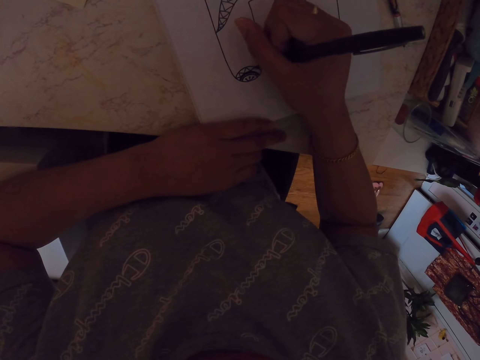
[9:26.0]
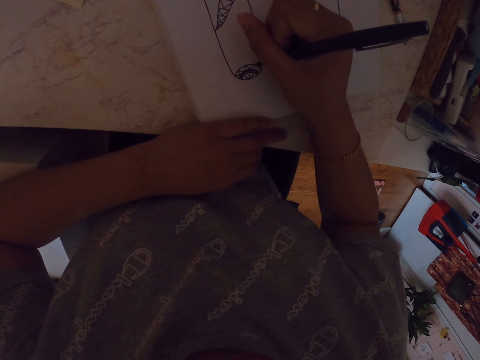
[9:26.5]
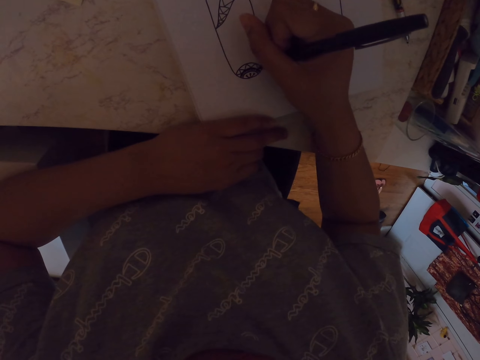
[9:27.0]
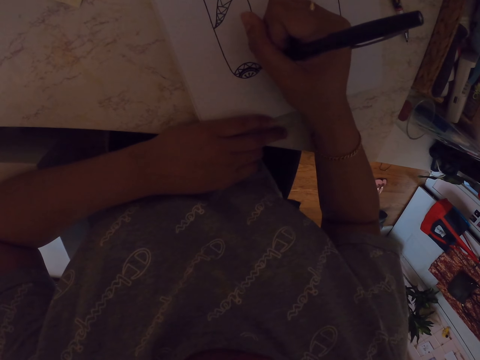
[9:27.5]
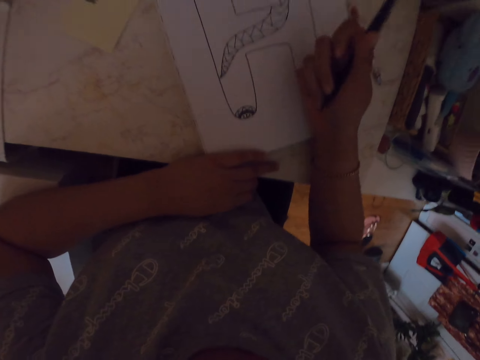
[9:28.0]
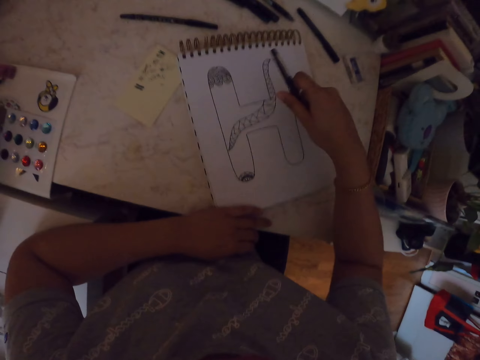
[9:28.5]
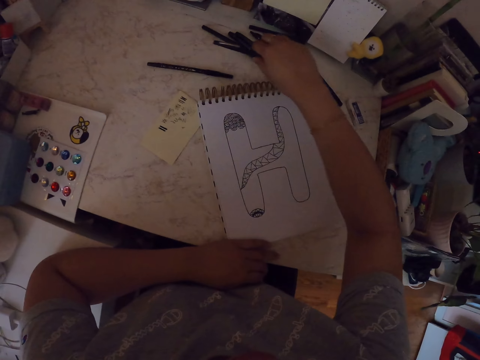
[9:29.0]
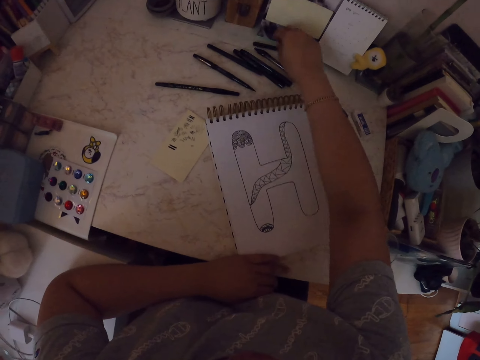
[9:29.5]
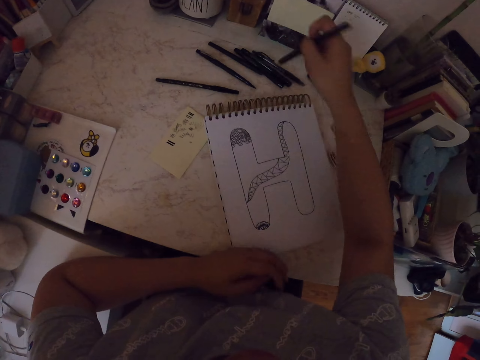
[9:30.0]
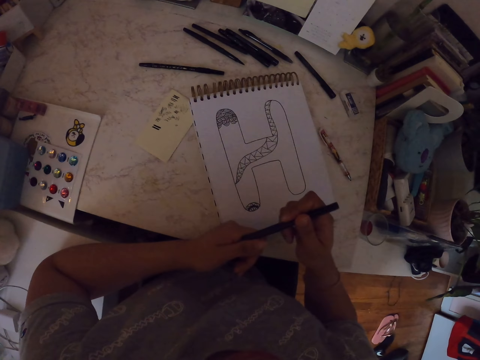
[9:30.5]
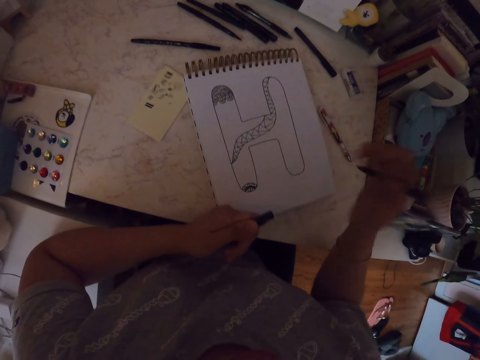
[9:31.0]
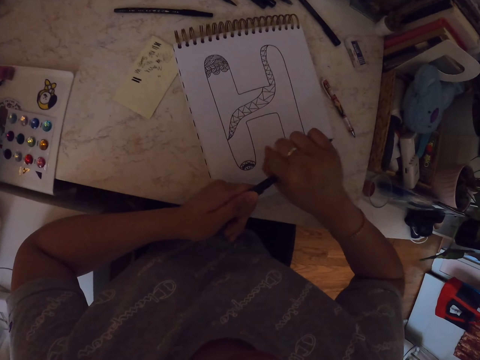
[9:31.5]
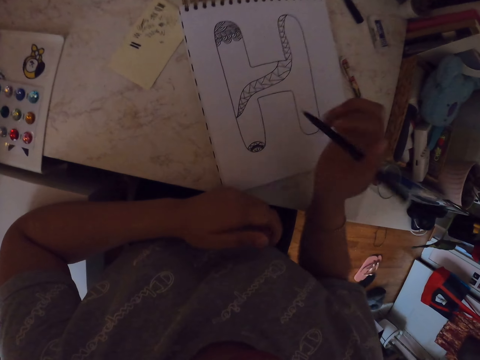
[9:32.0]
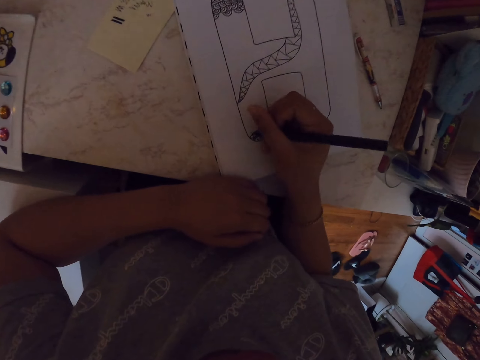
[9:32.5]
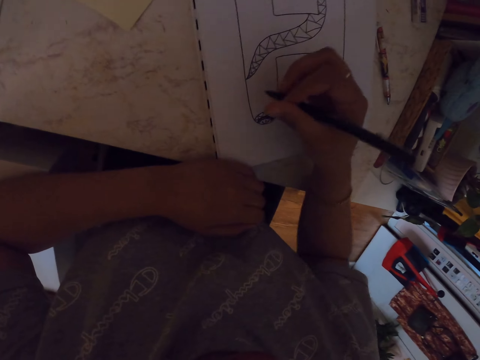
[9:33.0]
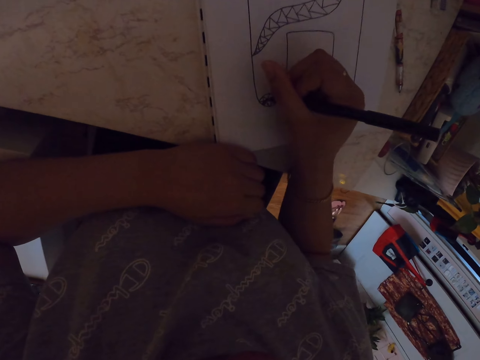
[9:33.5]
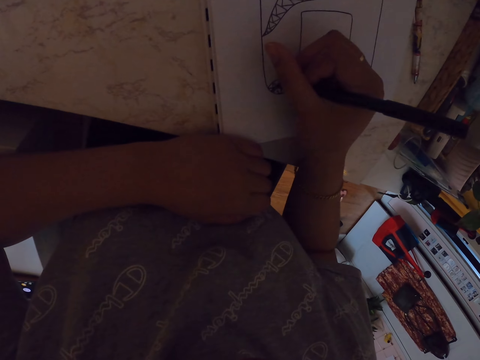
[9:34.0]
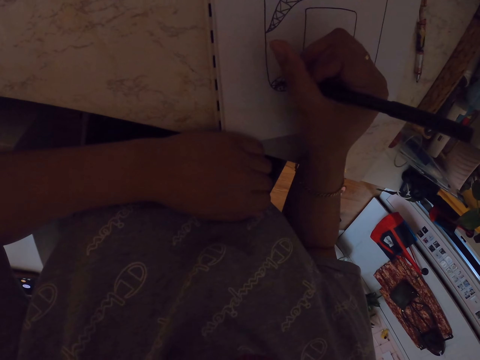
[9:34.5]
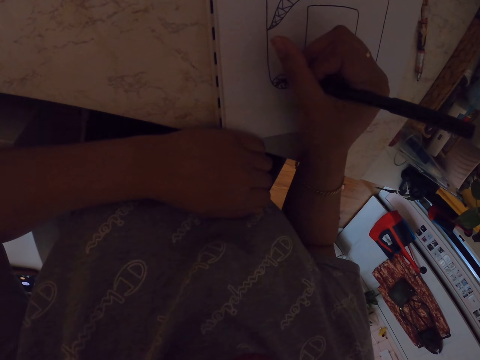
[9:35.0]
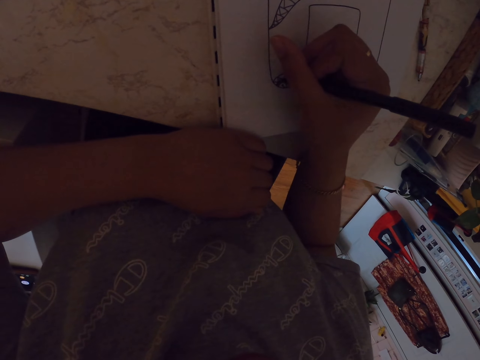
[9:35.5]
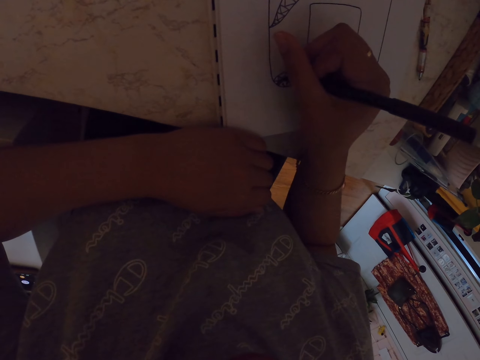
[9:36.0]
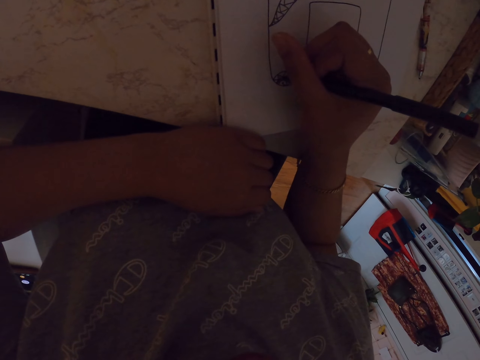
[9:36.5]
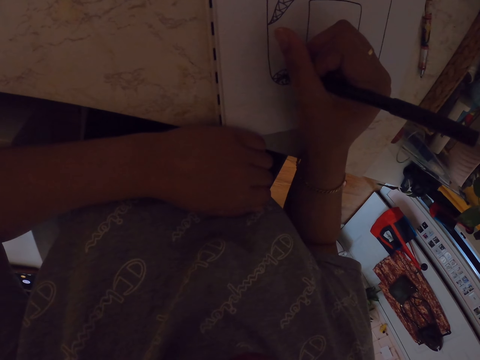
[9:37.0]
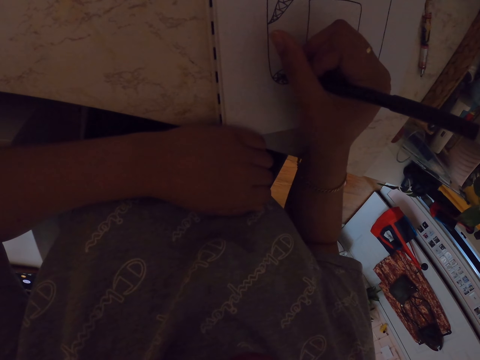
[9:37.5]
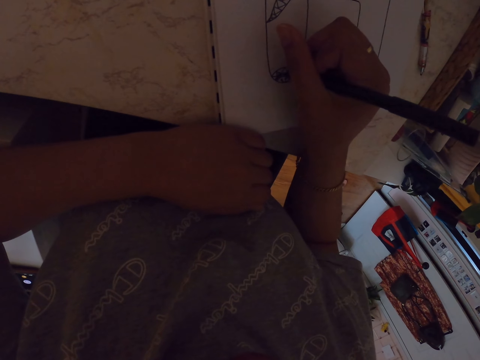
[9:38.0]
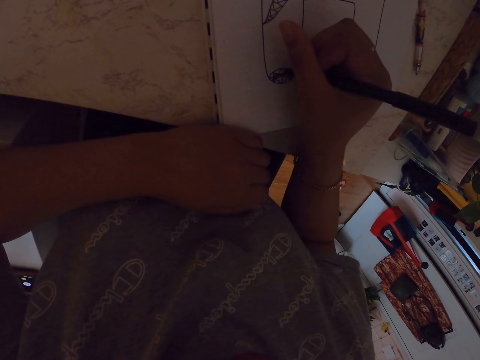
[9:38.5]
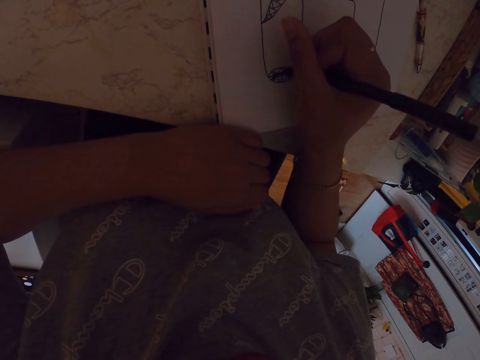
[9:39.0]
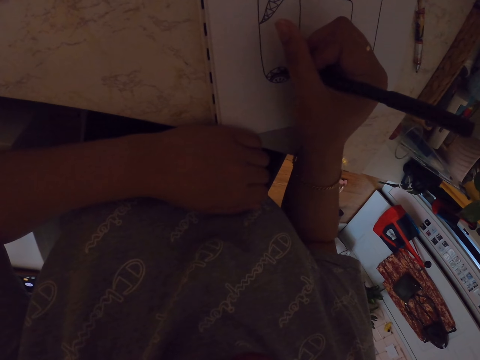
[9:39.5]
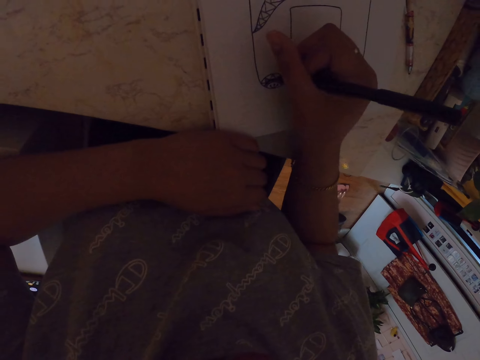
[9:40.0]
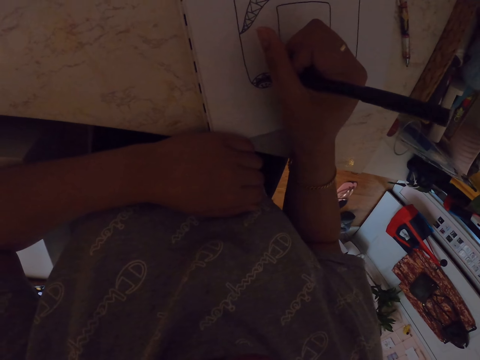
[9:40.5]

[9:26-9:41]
The camera wearer moves his hand. He returns the drawing pen. He picks up another drawing pen. He removes the lid of the drawing pen and puts the lid of the drawing pen at the back. He draws a drawing on the notebook with the pen.

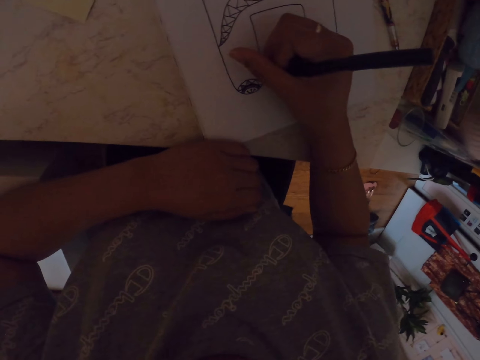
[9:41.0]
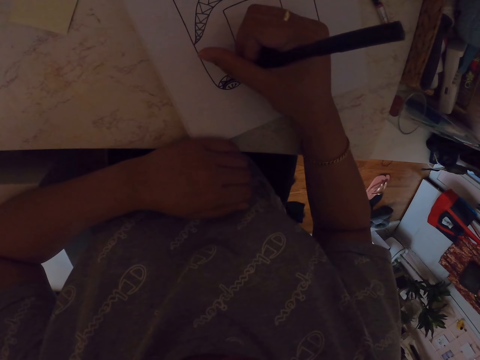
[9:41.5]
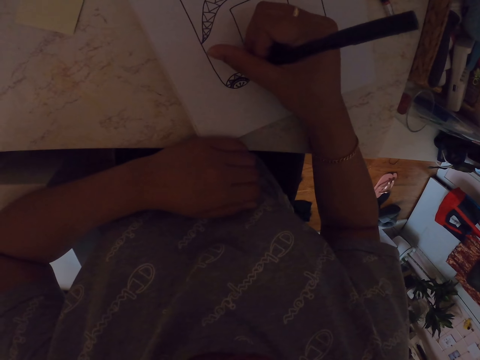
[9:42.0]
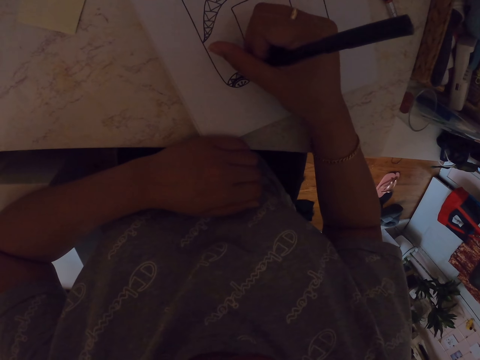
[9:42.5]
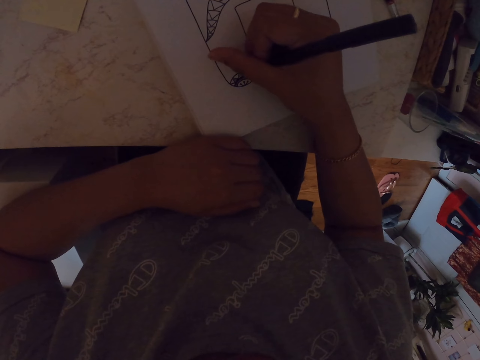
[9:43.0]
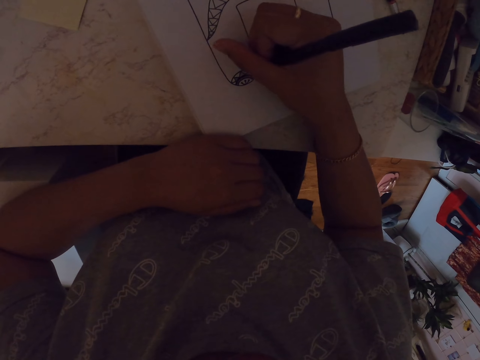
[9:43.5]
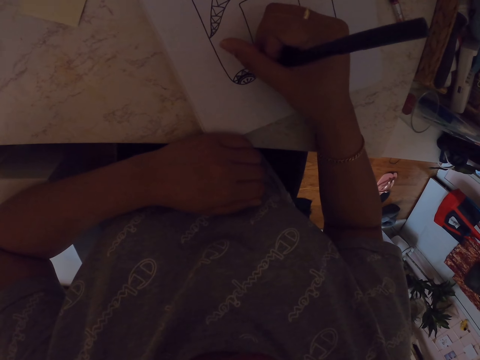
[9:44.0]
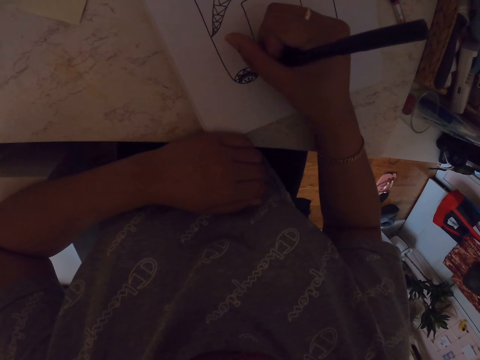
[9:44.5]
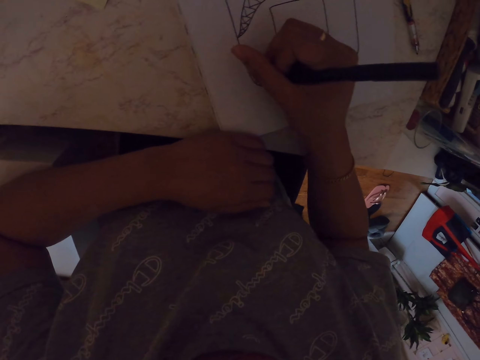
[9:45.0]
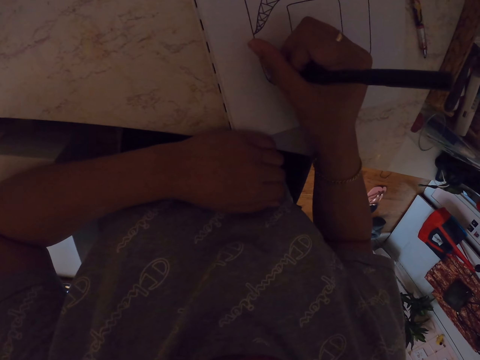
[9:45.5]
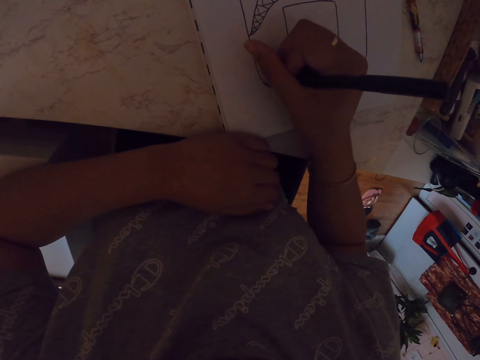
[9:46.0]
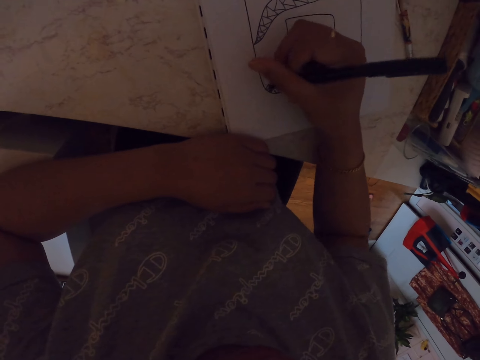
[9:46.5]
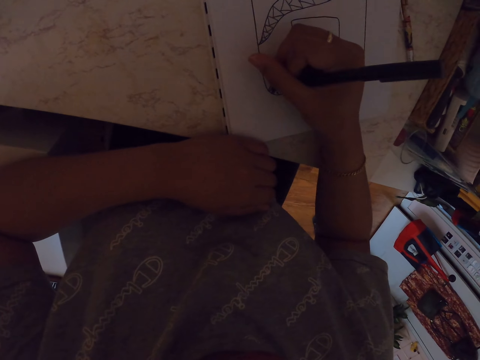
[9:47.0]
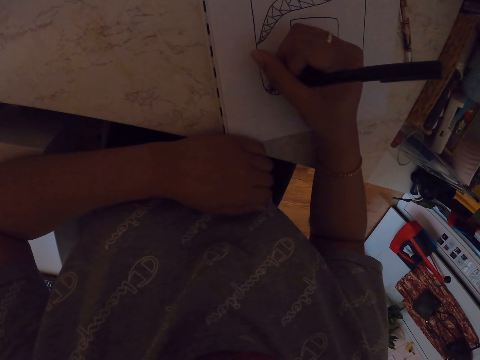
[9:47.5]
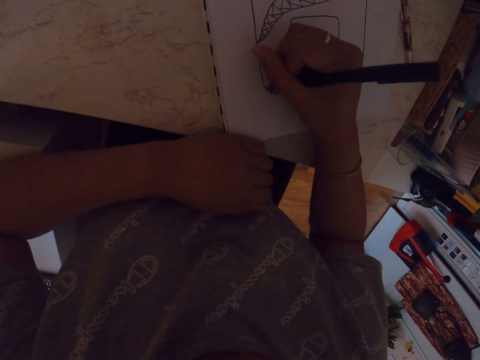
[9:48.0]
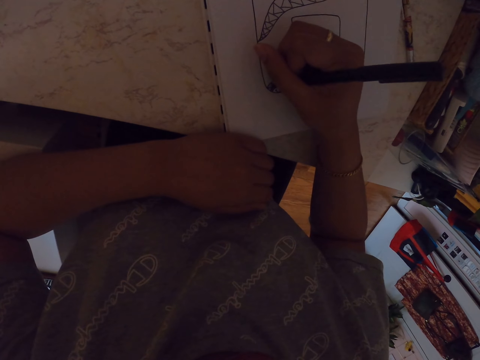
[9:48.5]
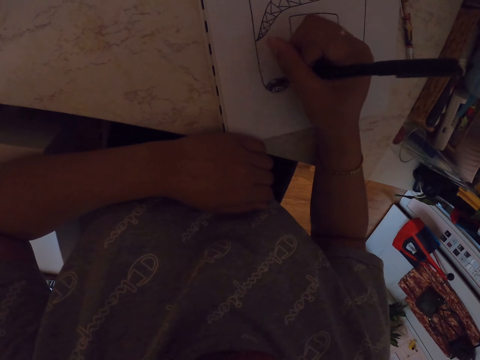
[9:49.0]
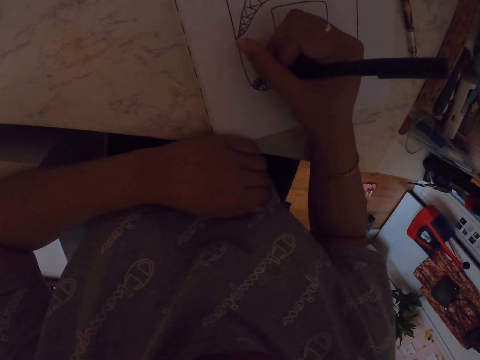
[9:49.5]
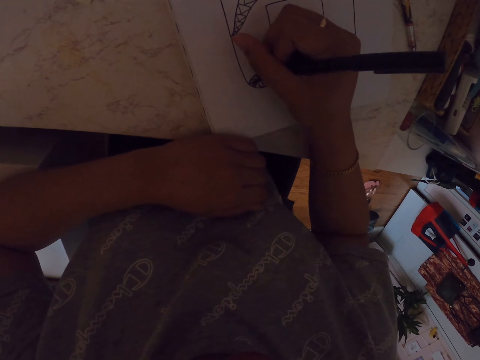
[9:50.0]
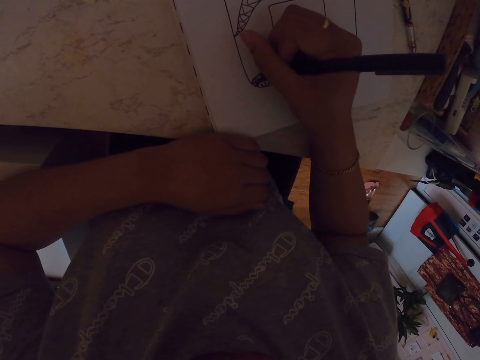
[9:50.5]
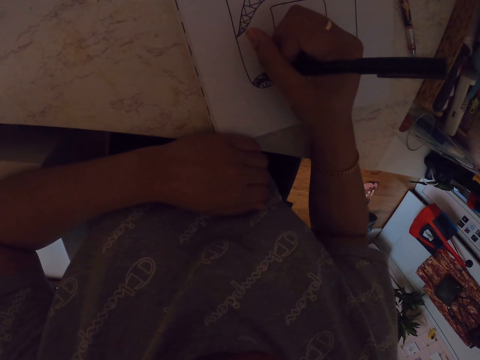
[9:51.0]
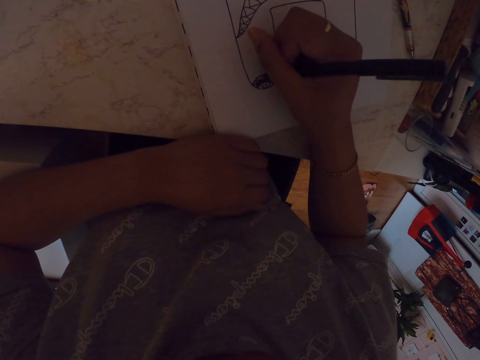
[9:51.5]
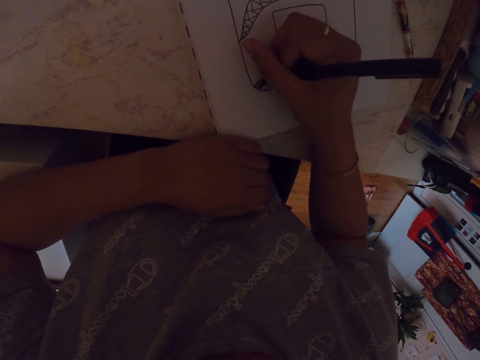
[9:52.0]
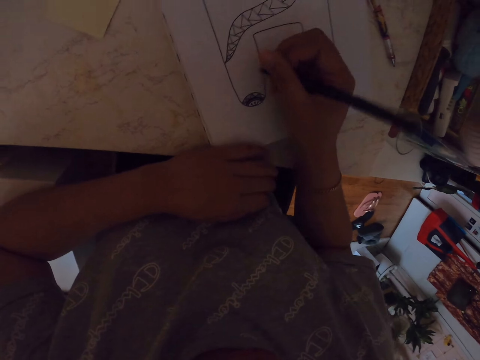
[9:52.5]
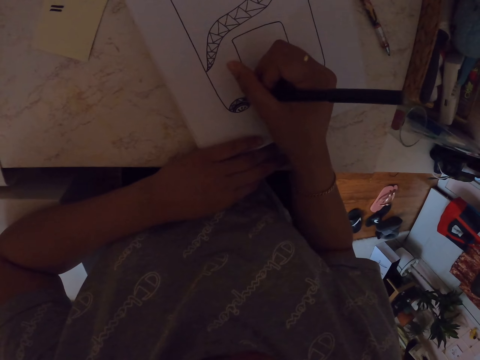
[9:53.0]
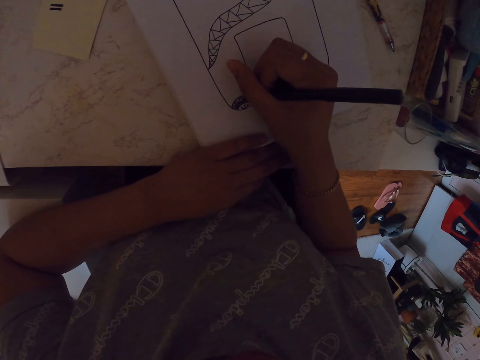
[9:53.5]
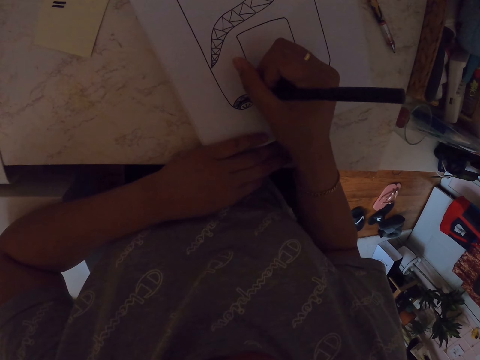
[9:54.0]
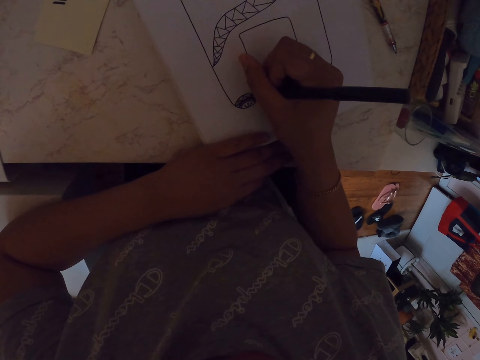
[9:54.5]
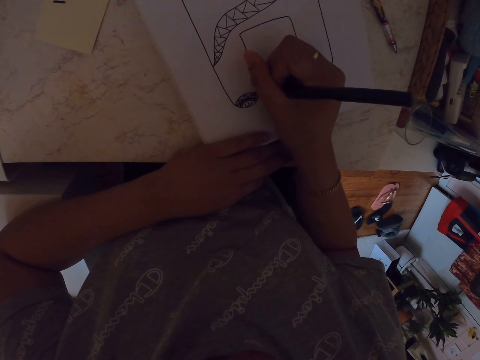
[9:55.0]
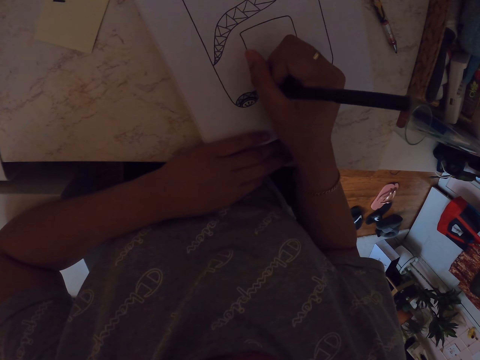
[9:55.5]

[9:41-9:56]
The camera wearer moves his hand. He draws a drawing on a book with a pen.
